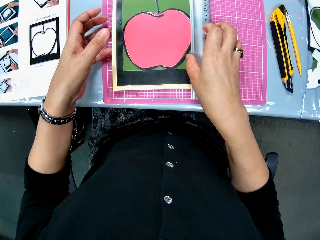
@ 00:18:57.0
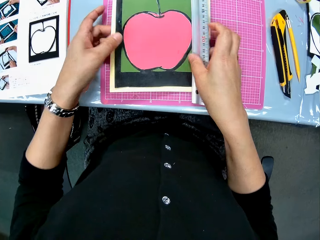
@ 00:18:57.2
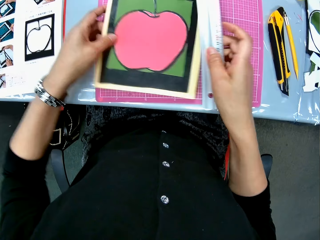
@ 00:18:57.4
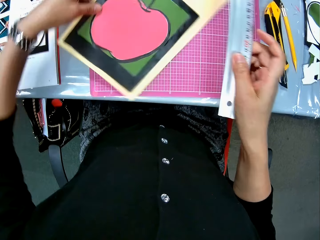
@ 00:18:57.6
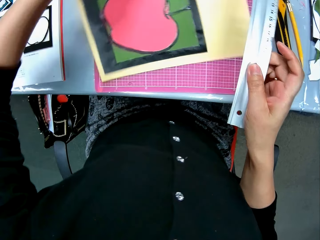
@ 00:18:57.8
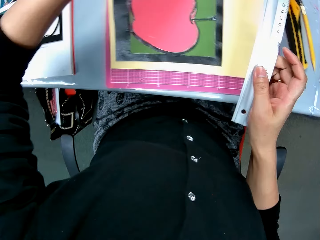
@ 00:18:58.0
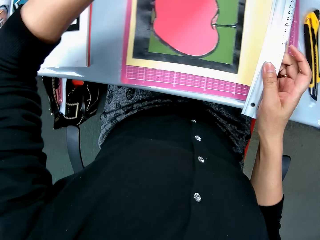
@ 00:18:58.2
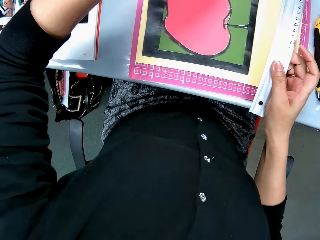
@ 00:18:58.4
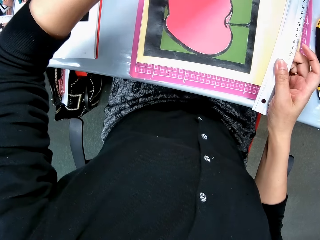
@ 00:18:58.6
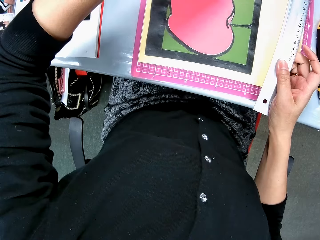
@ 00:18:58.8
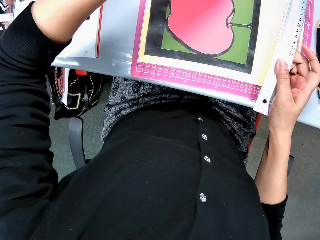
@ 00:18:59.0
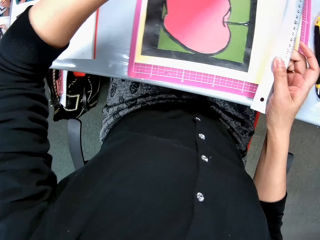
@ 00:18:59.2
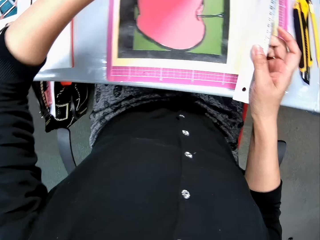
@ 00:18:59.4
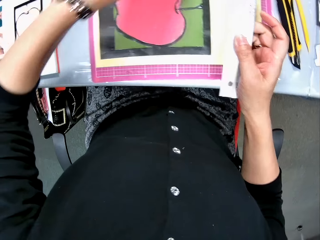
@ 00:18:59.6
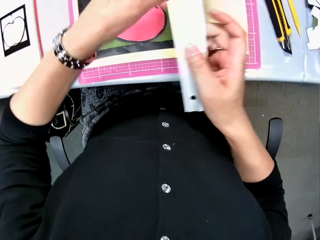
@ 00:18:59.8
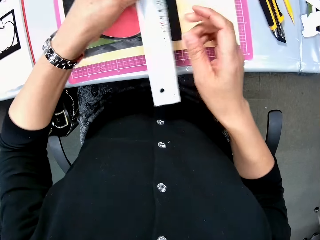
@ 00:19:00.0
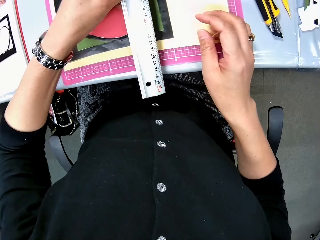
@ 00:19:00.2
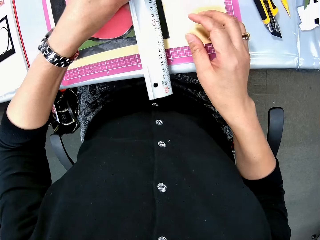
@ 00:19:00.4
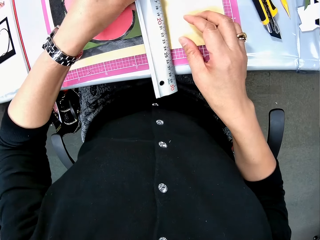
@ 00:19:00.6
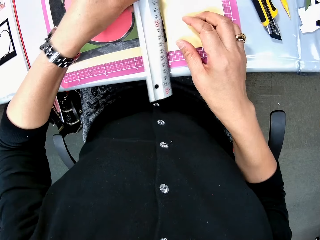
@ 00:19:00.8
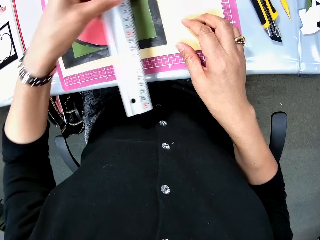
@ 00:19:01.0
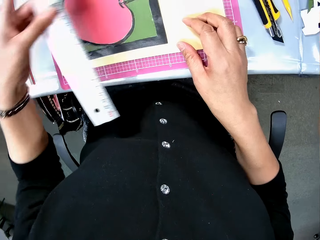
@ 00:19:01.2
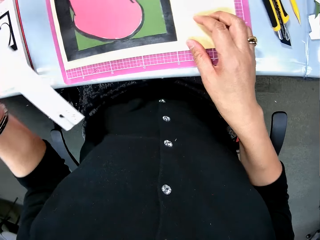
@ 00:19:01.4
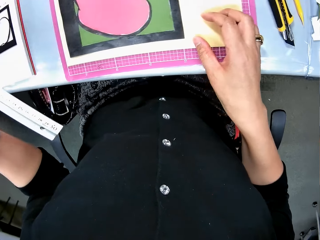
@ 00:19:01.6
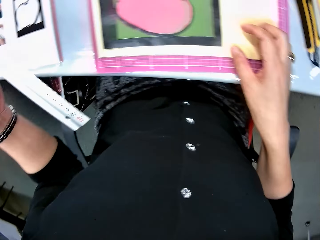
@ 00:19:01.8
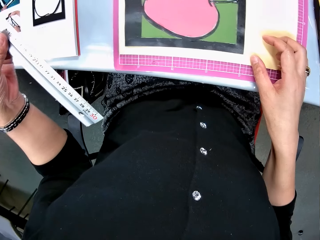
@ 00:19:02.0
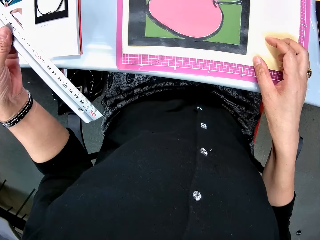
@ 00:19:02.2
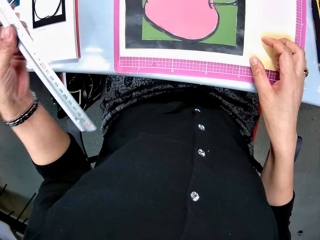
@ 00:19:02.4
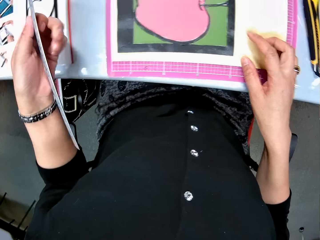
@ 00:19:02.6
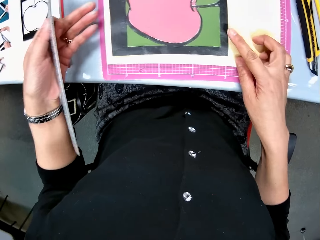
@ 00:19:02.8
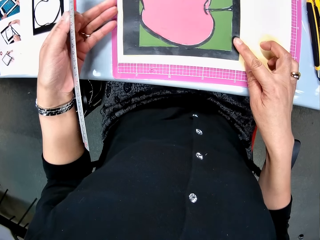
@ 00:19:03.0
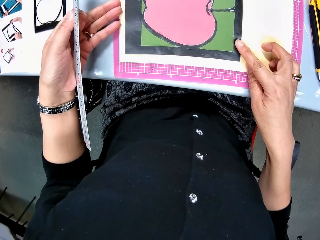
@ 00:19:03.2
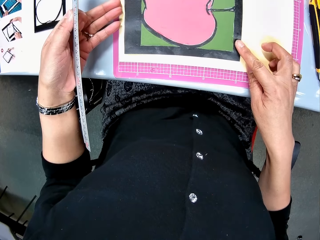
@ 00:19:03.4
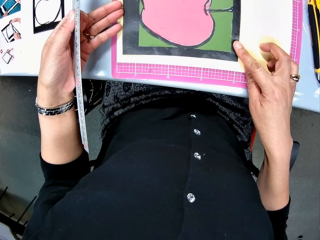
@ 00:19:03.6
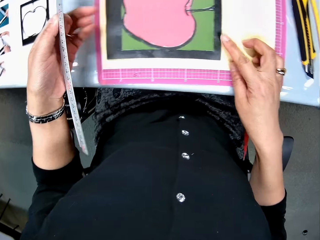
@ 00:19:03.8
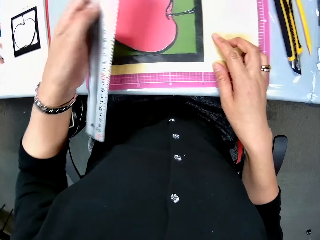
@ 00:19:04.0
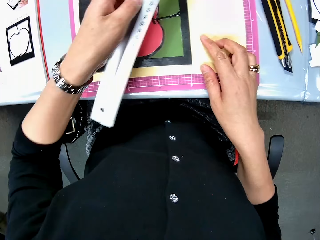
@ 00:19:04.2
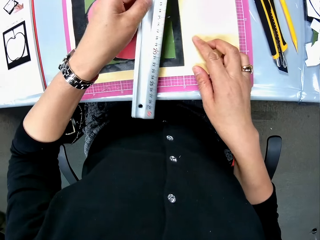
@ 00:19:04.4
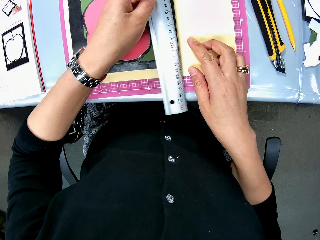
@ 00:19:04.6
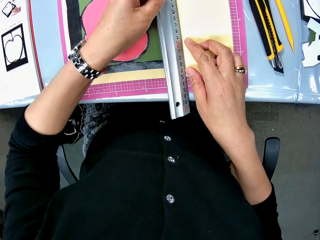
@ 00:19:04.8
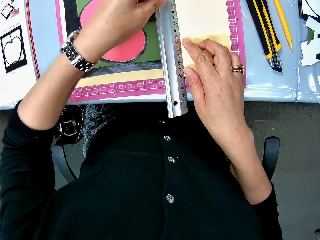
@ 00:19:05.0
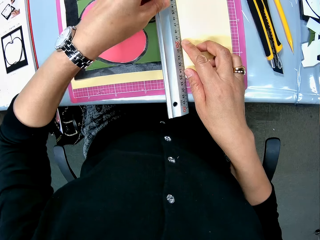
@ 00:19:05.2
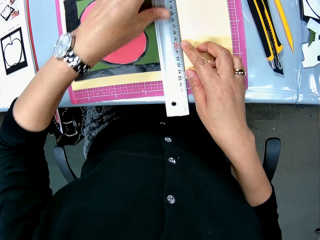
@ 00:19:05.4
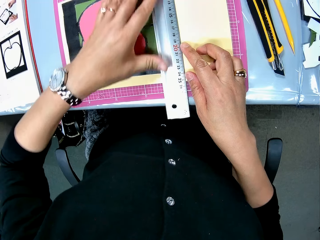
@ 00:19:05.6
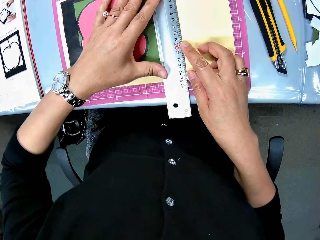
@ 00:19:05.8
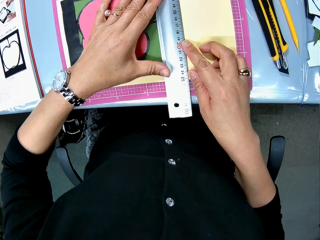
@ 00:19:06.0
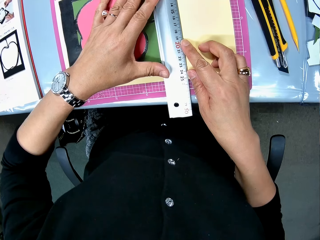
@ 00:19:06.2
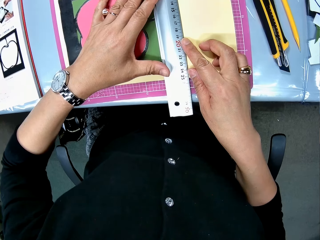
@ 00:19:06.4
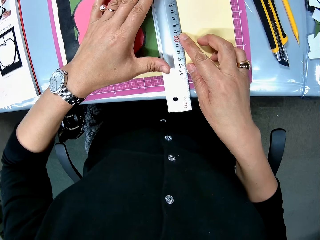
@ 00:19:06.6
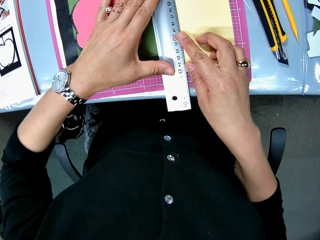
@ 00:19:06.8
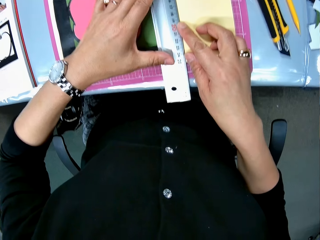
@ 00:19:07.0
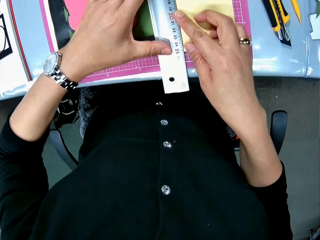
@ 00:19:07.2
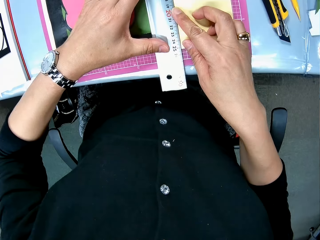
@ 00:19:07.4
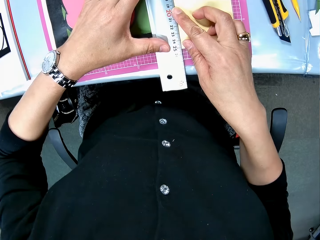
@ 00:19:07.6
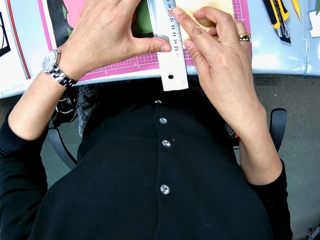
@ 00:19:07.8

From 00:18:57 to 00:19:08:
The camera wearer turns the cardboard and picks up the ruler from the table. They stare at the drawing. They put the ruler on the manila. They measure the cardboard.

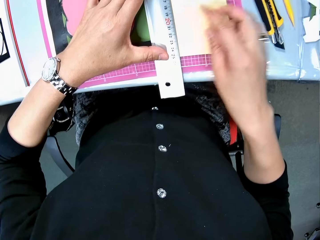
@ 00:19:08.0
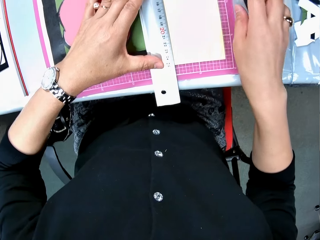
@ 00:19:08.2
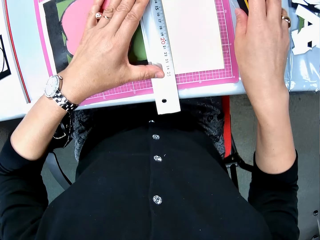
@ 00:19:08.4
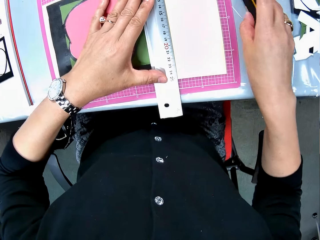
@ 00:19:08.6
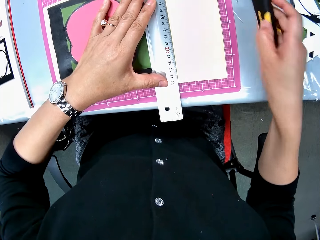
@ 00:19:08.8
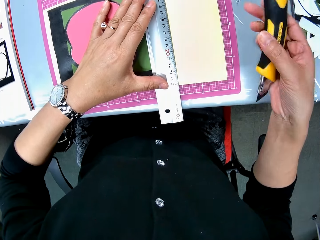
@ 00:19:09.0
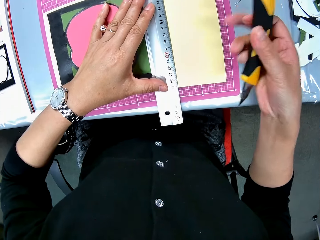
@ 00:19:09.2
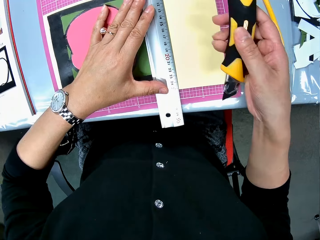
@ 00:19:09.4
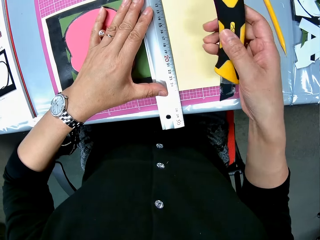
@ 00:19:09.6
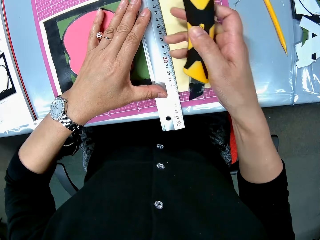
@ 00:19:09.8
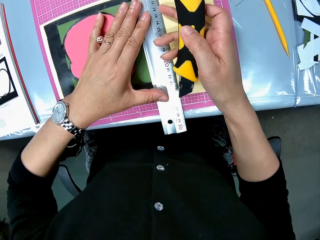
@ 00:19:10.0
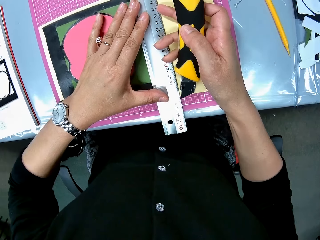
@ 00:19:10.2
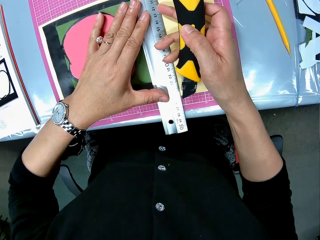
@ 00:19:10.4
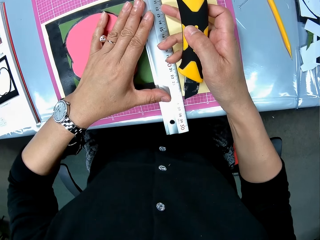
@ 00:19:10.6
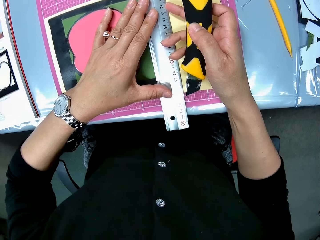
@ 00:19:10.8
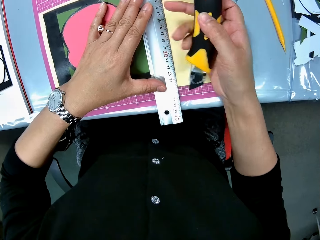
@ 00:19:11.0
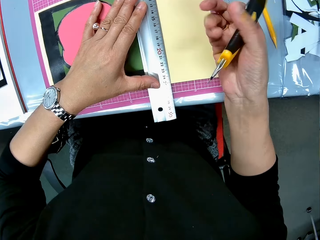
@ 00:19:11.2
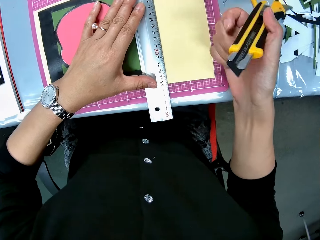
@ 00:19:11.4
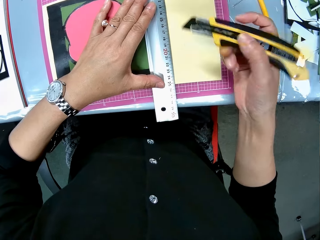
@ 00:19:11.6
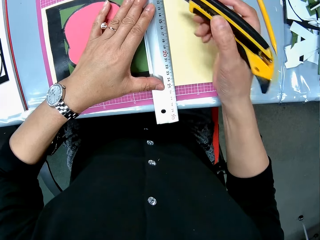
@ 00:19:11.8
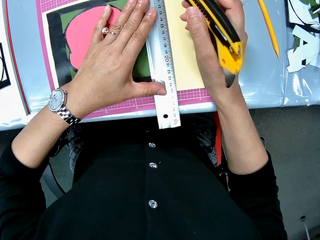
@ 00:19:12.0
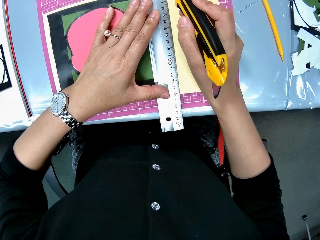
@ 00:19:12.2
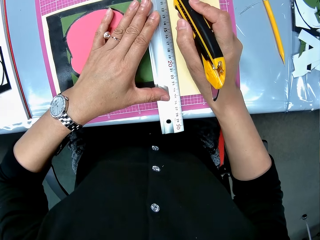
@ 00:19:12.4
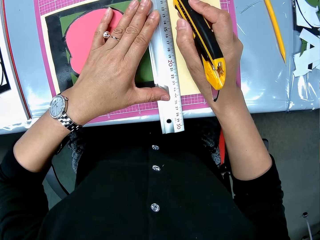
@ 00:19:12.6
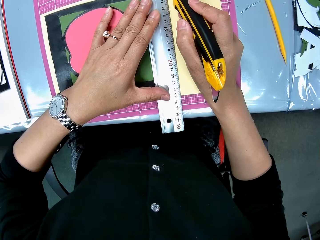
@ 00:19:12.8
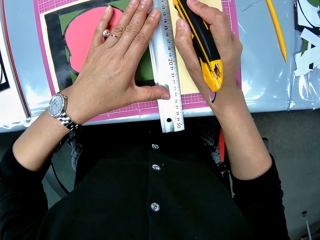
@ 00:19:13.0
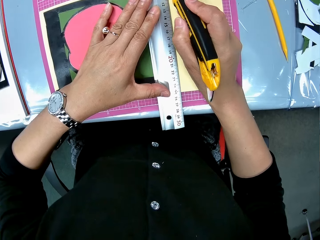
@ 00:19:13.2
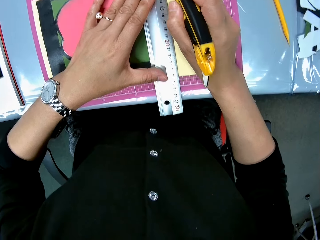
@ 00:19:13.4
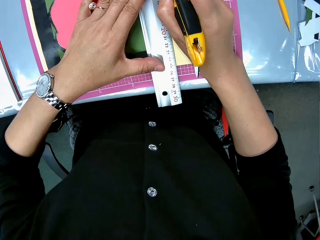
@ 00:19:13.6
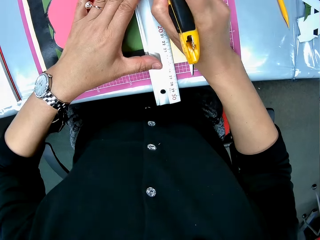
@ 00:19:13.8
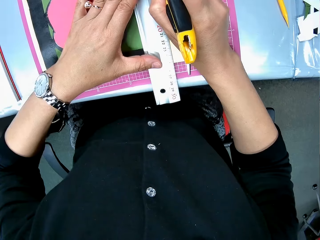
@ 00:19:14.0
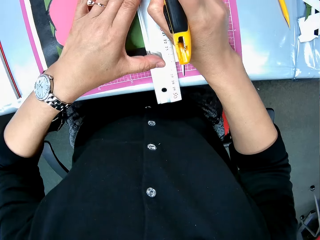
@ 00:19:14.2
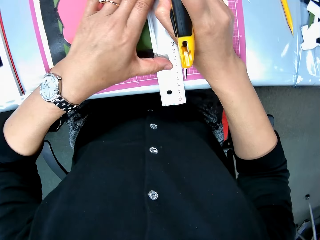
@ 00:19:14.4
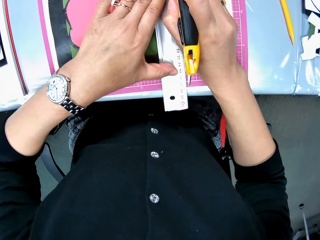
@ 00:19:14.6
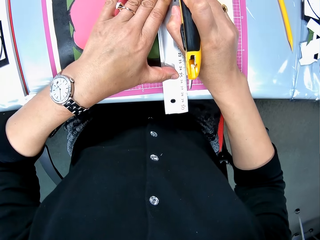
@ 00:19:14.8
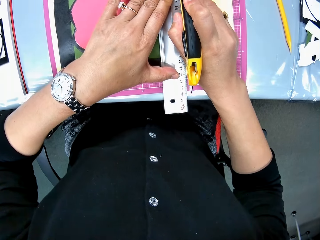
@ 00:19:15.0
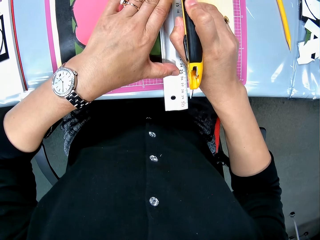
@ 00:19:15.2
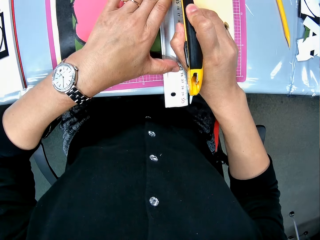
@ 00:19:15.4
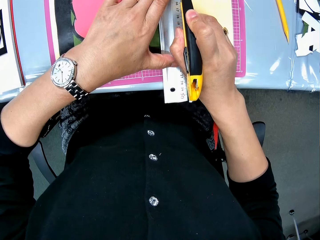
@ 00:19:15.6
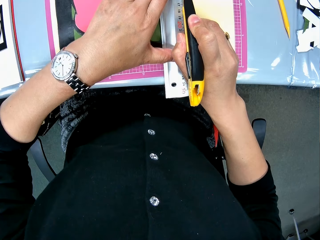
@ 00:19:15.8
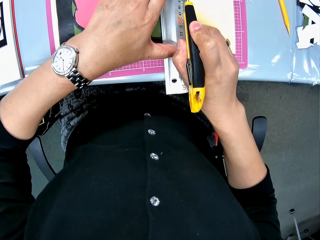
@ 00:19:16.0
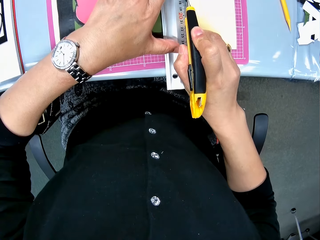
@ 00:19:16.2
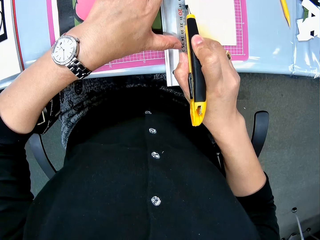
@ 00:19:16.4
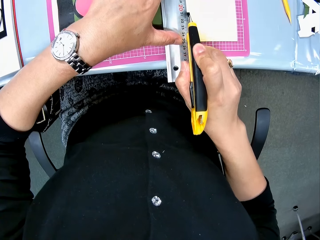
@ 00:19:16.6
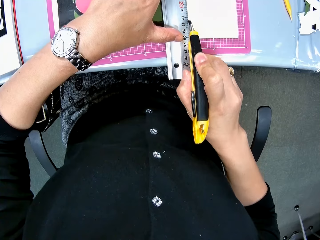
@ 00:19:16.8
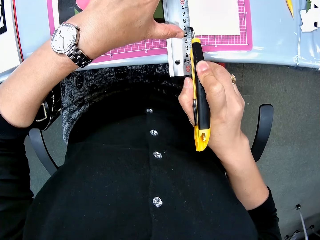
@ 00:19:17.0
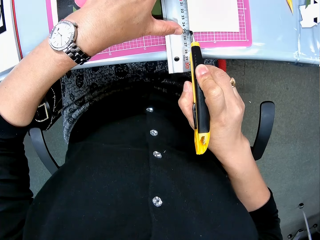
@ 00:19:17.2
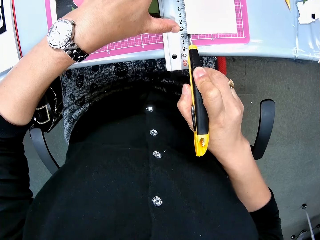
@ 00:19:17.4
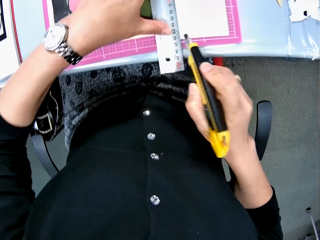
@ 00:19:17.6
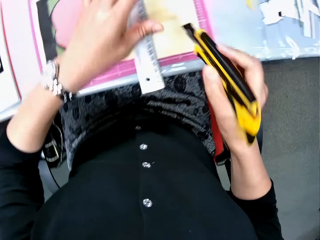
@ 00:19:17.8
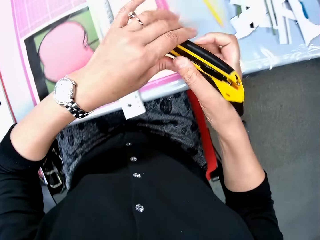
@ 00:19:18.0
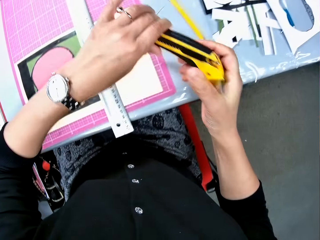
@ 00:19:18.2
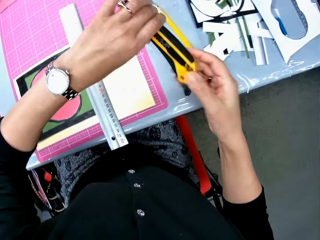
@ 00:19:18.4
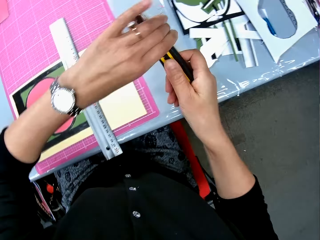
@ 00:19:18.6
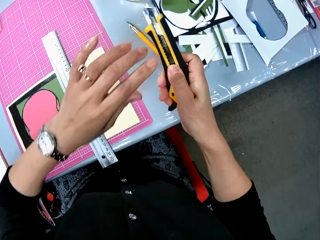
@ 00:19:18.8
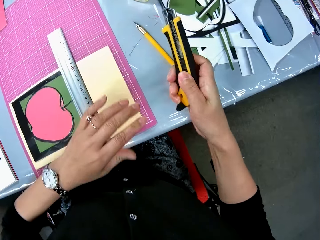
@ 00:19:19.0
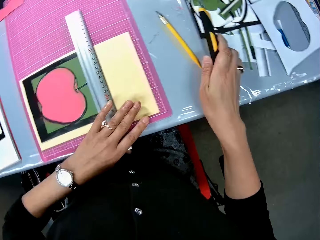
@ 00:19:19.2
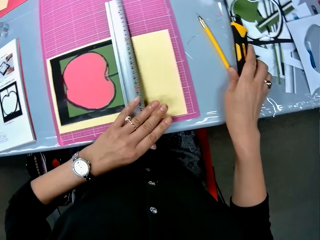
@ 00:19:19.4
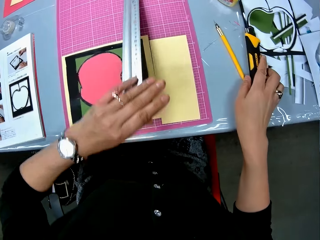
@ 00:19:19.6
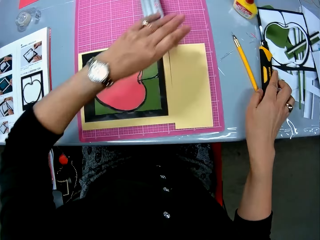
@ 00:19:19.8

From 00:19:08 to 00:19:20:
The camera wearer picks up the cutter on the table. They cut the yellow cardboard with the cutter. They drop the cutter on the table.
